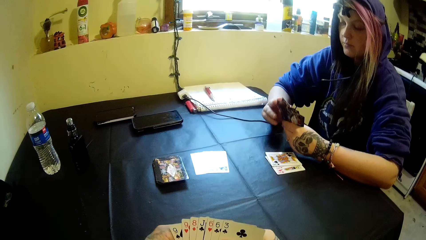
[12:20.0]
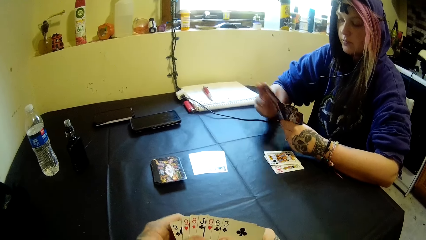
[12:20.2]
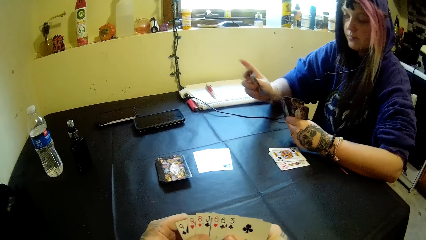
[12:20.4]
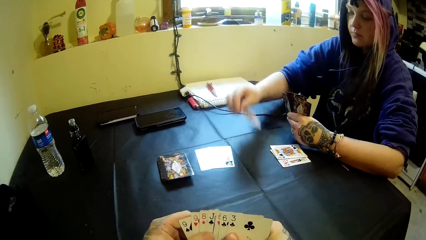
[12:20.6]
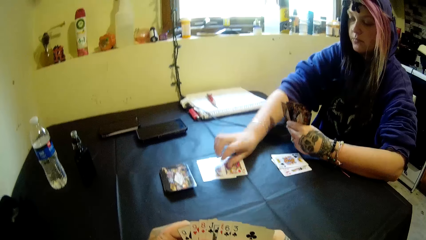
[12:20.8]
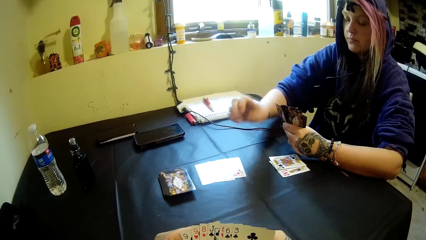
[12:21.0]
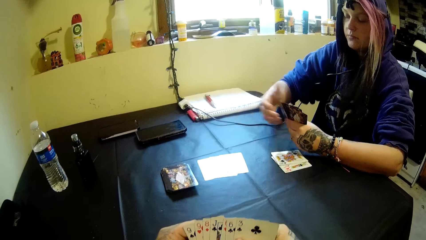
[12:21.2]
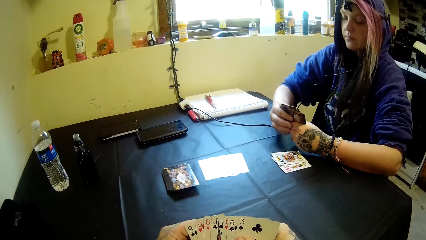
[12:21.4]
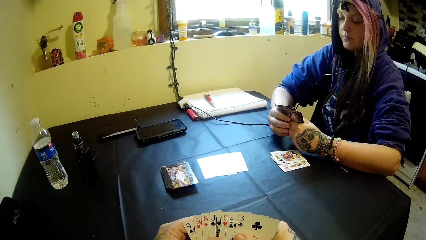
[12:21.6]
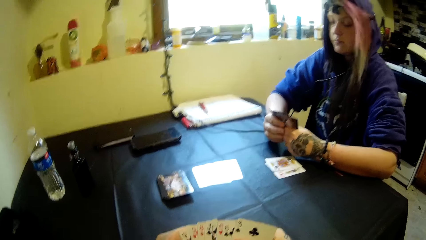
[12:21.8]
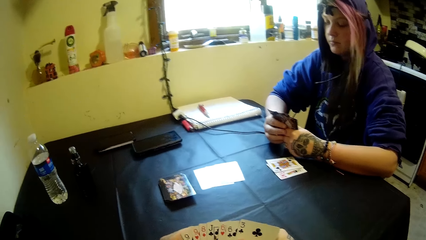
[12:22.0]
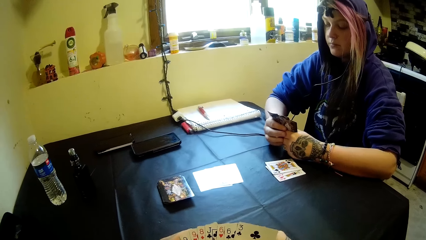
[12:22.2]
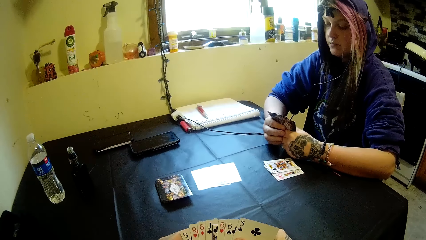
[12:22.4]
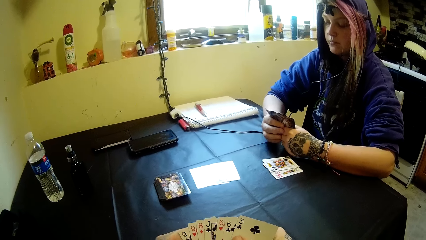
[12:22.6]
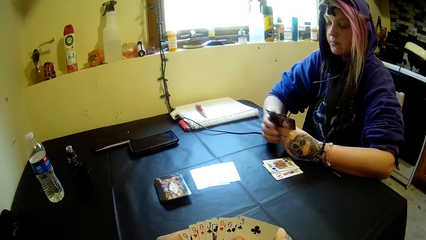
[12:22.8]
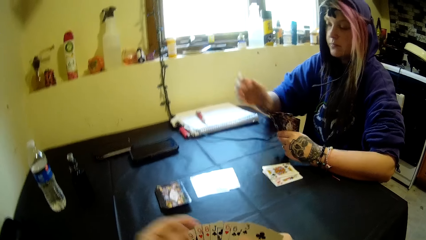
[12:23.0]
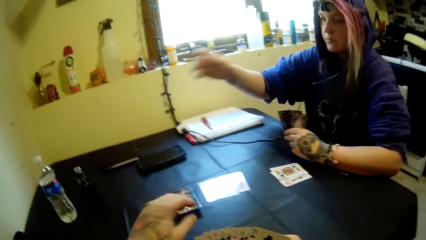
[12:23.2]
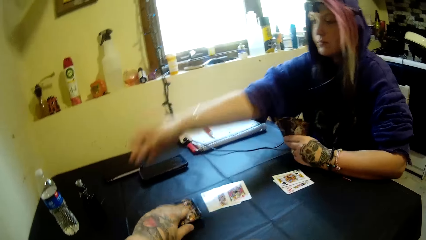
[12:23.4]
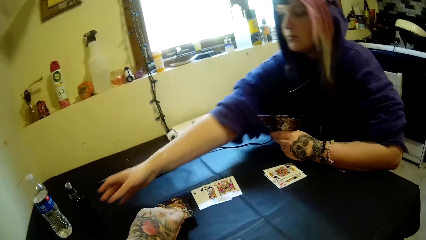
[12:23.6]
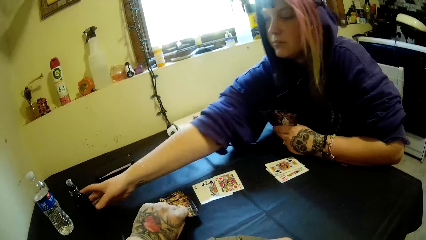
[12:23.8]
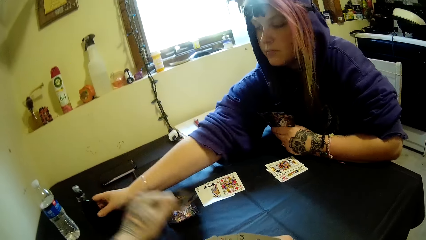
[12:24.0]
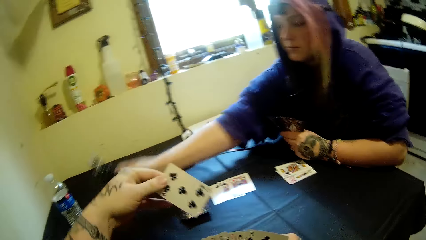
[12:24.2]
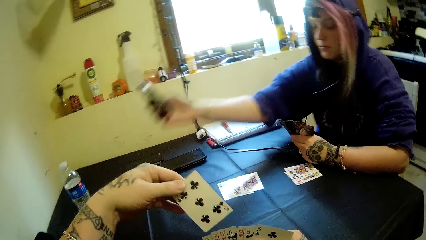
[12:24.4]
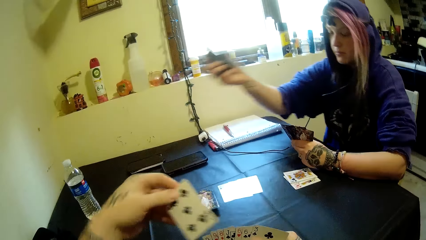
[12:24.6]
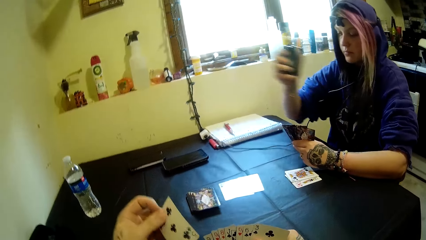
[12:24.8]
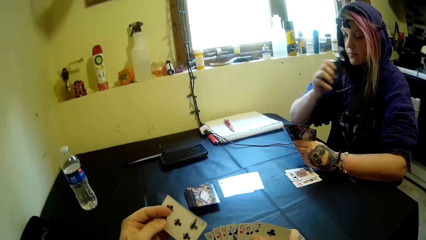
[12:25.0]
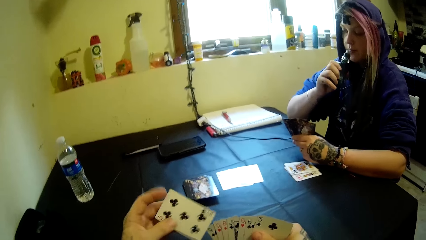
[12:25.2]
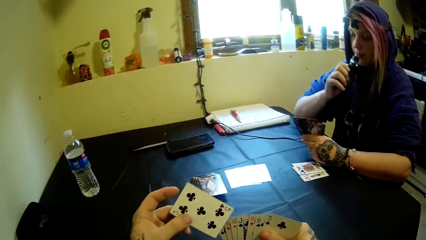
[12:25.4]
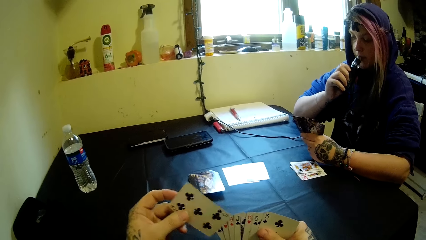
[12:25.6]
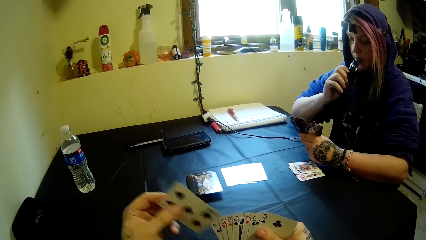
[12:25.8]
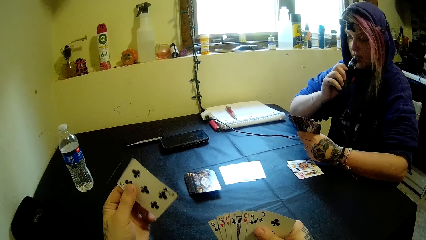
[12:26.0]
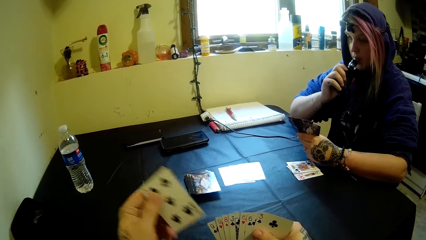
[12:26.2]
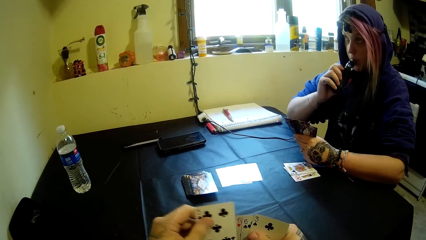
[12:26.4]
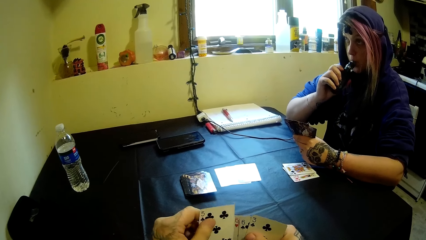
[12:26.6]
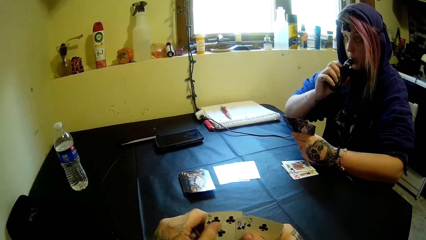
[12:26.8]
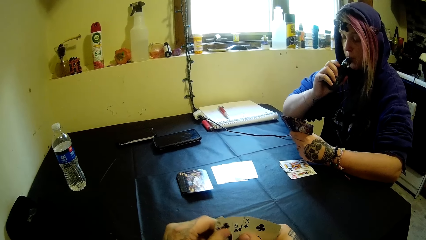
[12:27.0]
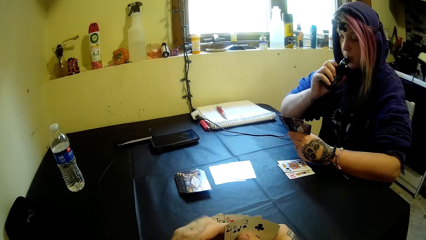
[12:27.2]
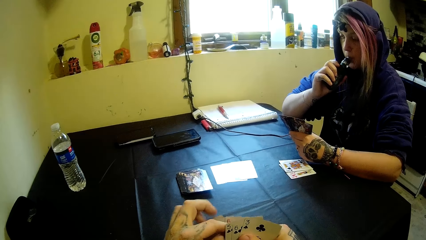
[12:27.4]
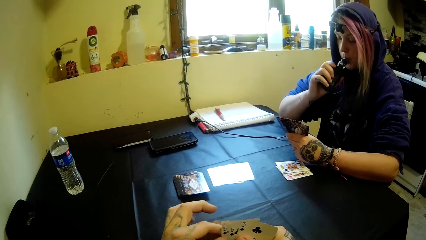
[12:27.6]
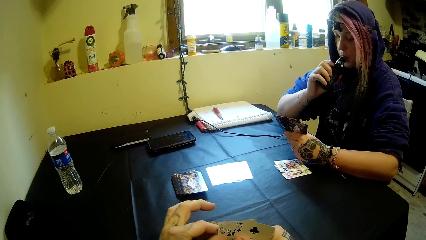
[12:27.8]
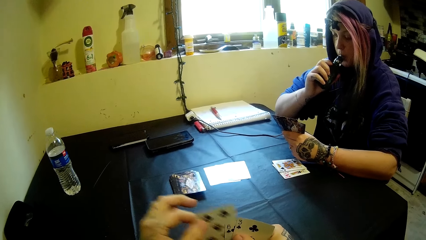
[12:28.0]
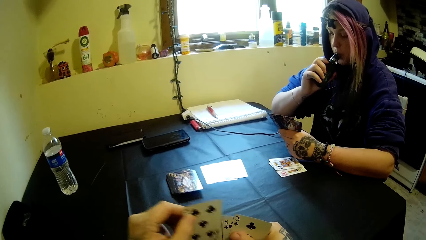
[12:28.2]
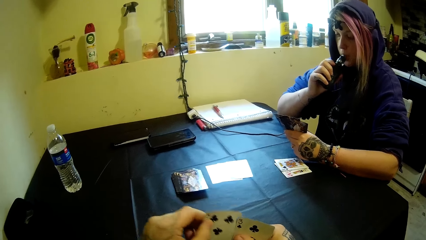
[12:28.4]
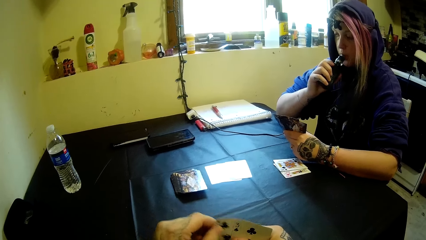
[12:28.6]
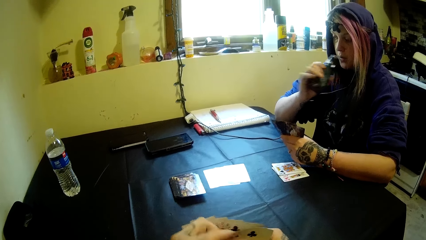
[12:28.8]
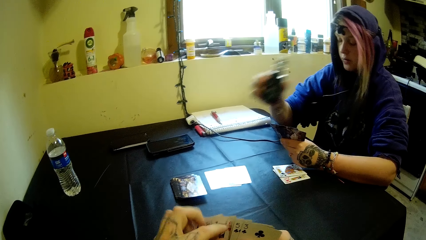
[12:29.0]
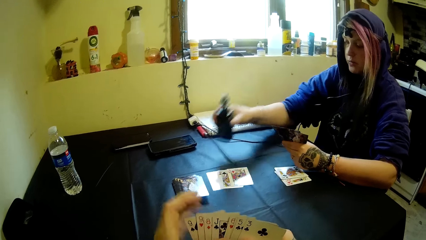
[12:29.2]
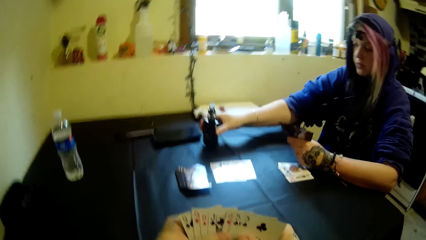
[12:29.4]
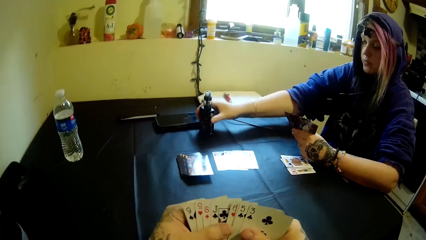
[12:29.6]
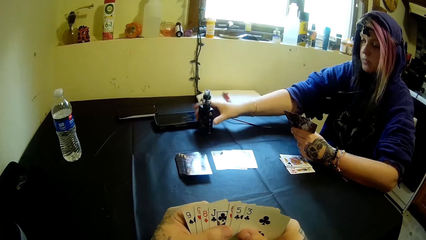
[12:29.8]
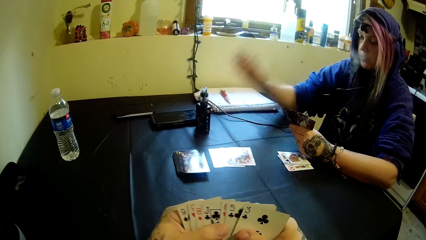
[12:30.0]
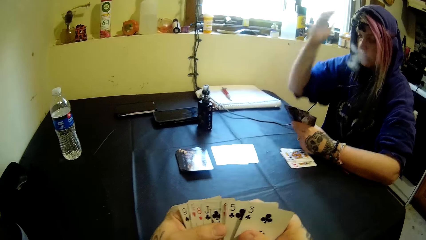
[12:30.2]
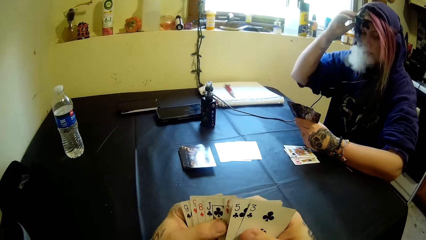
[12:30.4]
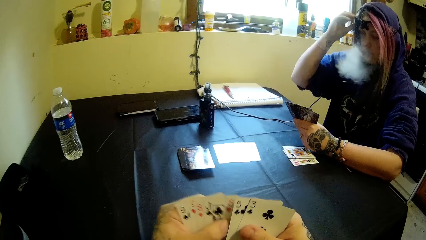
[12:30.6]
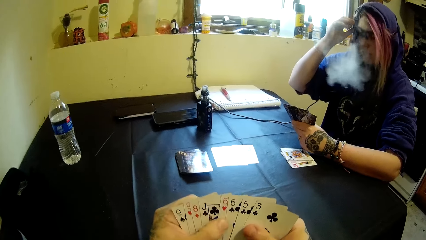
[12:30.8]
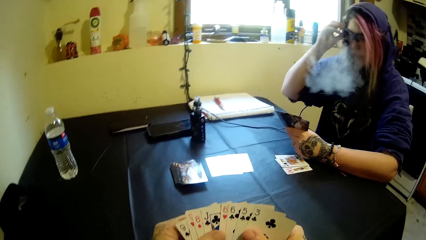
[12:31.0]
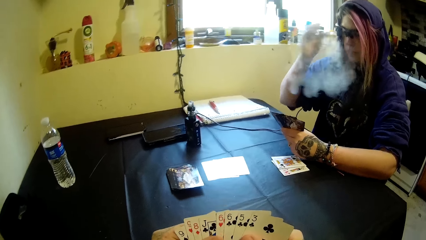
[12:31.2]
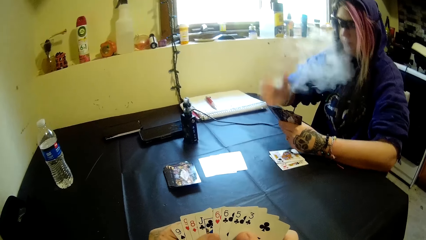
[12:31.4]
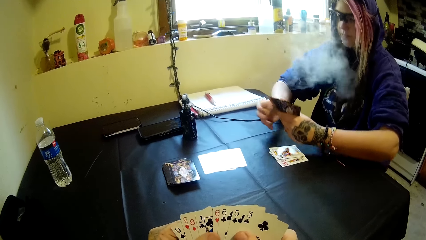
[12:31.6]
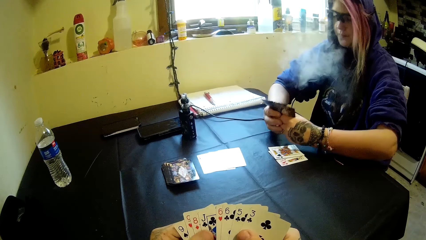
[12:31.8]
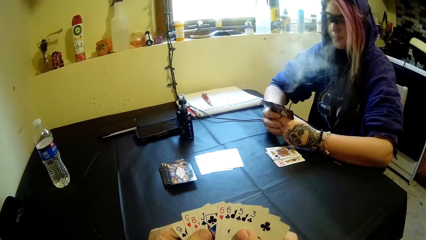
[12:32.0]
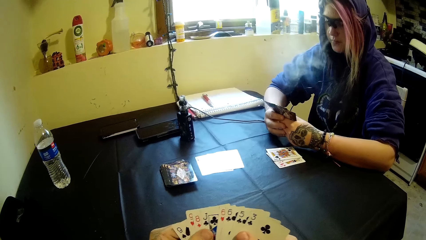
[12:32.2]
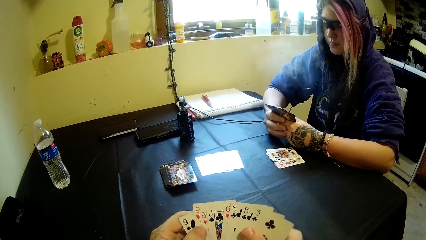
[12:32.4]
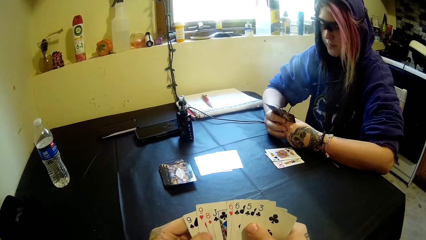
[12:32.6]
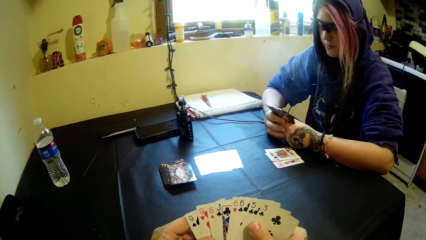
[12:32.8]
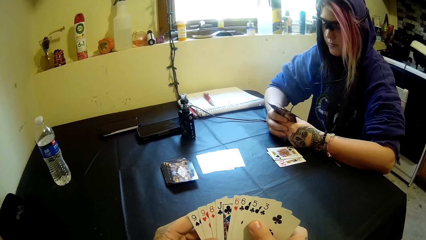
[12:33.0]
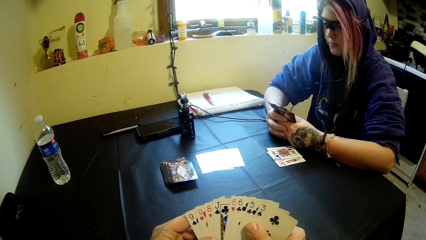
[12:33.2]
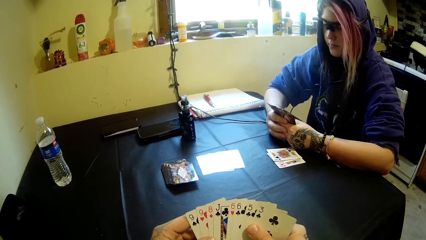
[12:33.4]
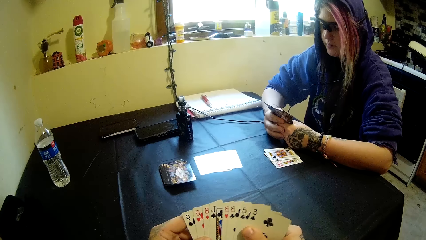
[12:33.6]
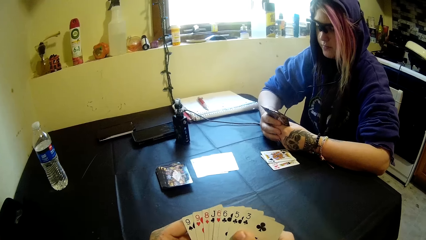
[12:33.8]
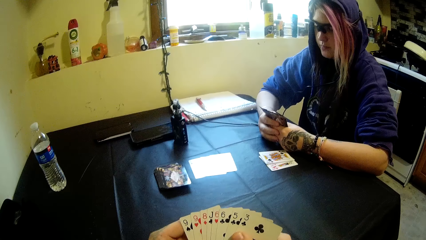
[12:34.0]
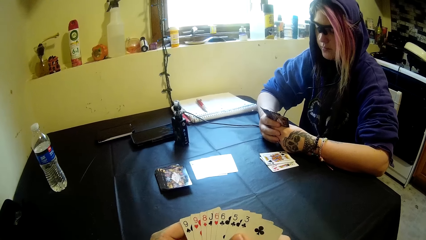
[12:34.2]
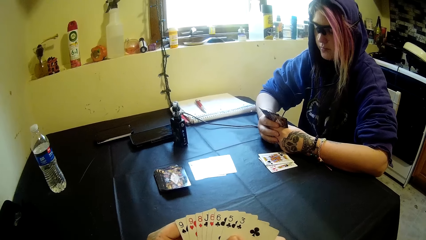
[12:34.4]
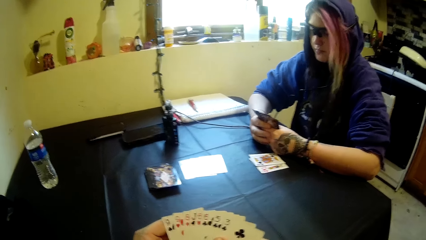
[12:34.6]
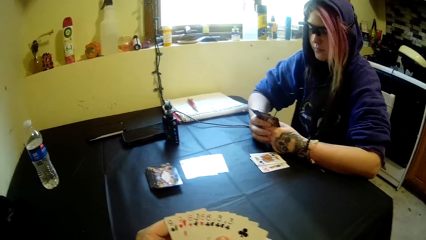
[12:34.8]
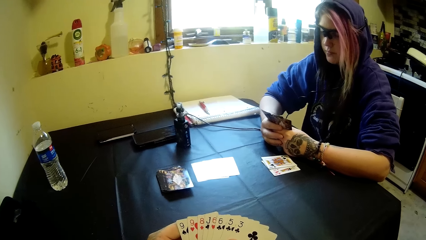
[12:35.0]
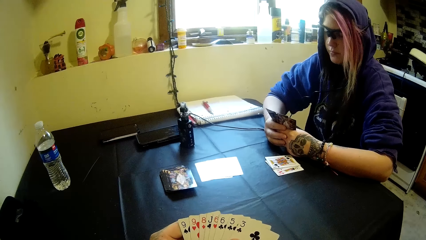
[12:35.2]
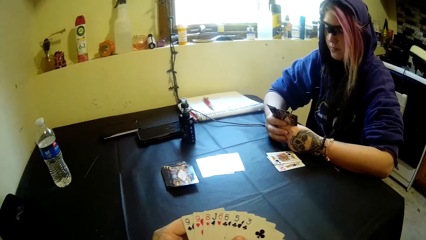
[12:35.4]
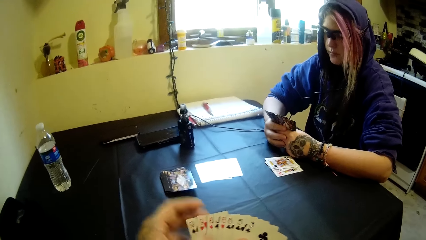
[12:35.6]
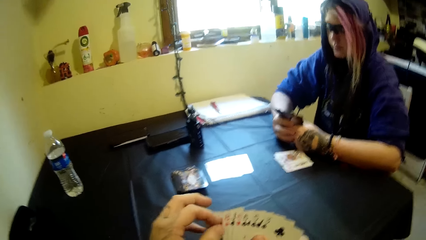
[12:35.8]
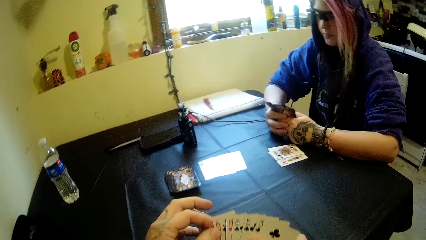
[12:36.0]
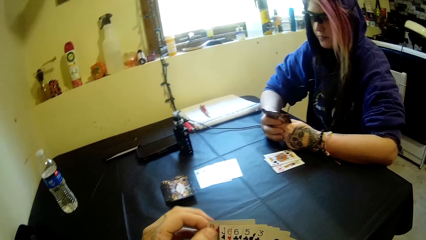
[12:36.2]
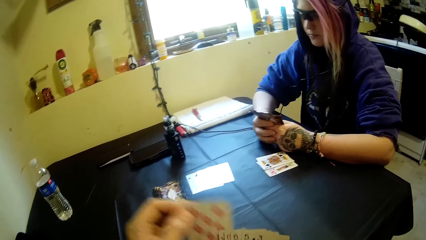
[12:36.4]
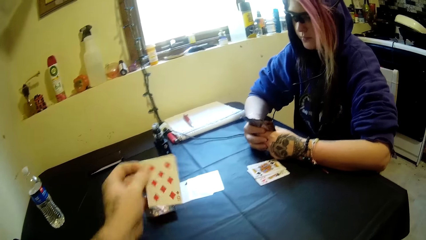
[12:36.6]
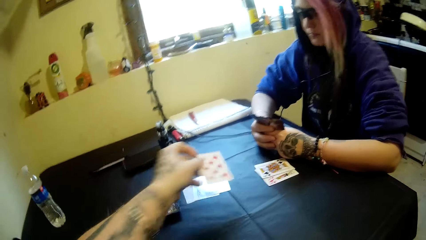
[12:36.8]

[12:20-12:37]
A woman drops another card on the table. The camera wearer picks a card from the table. The woman picks an electric cigarette on the table, puts the electric cigarette in her mouth, and smokes. The woman drops the electric cigarette on the table.
